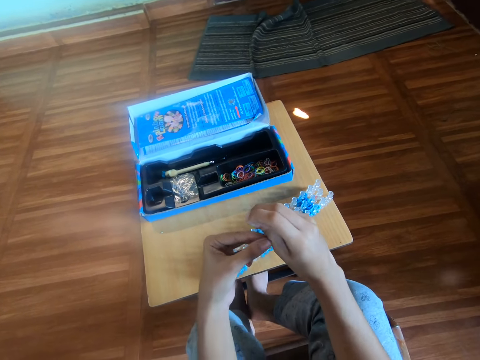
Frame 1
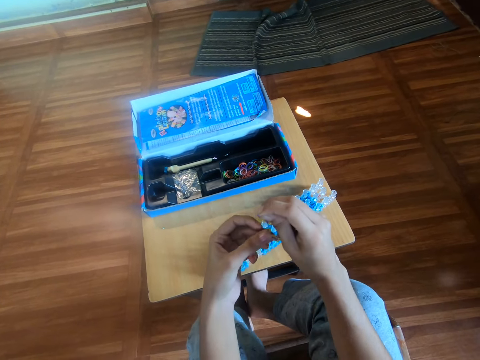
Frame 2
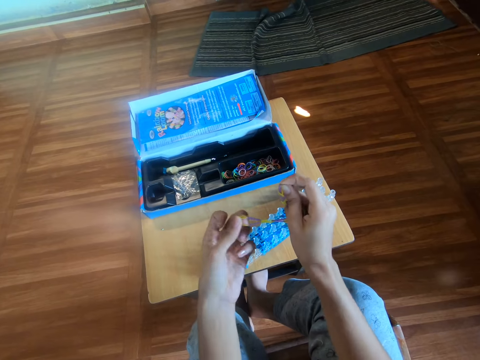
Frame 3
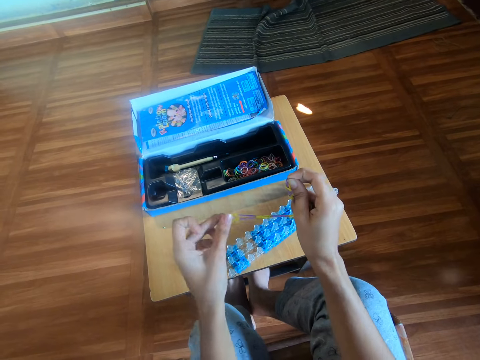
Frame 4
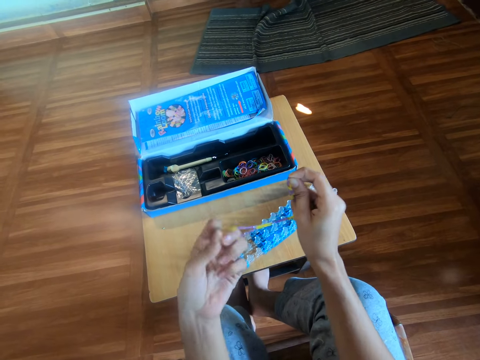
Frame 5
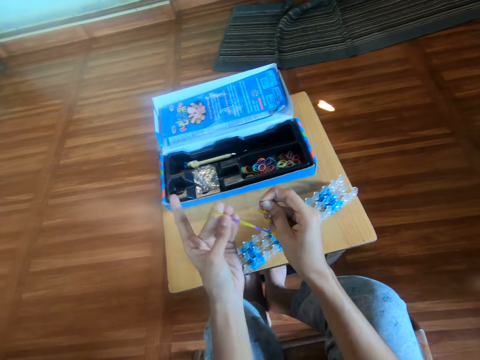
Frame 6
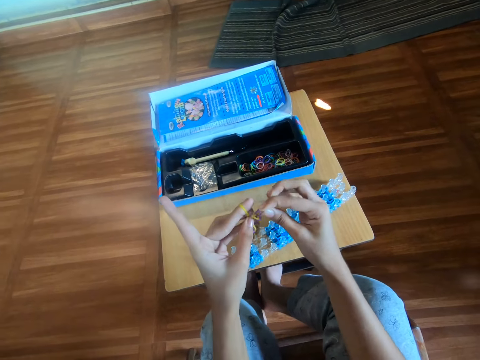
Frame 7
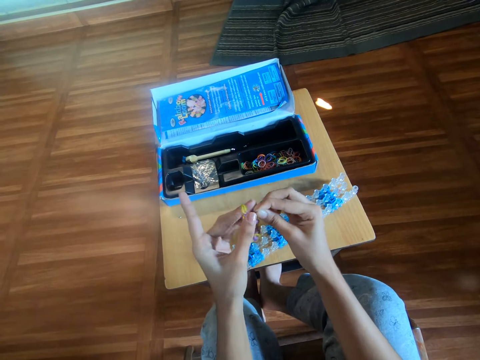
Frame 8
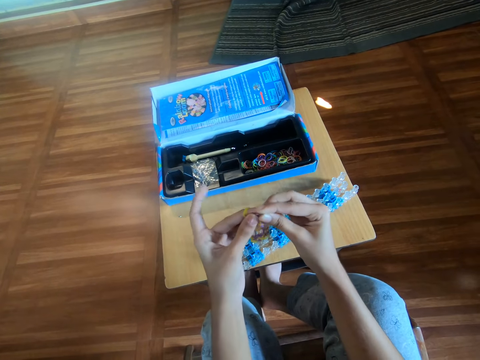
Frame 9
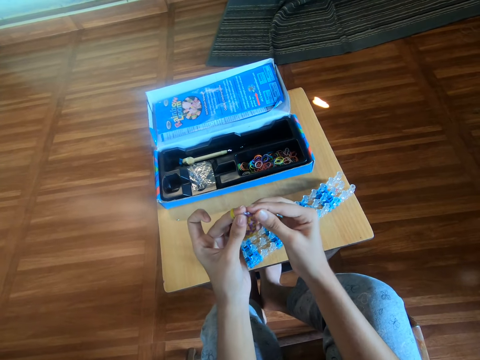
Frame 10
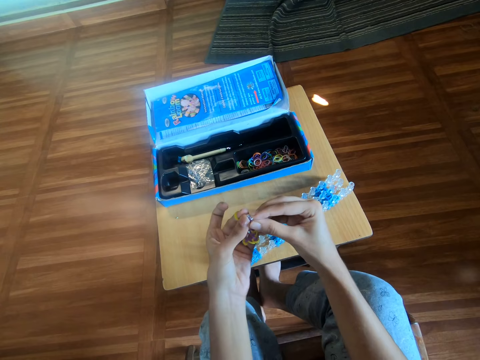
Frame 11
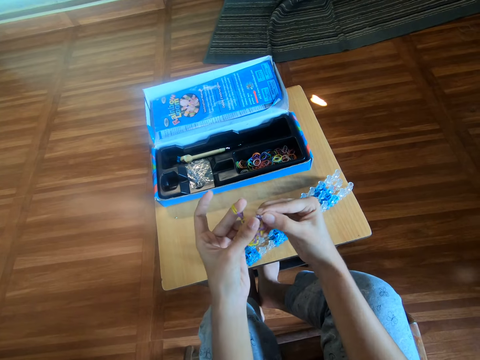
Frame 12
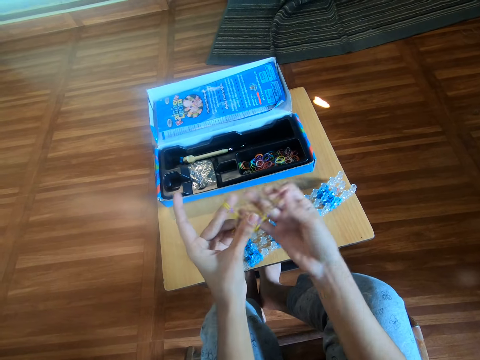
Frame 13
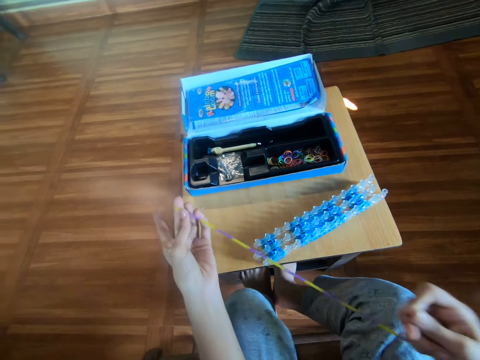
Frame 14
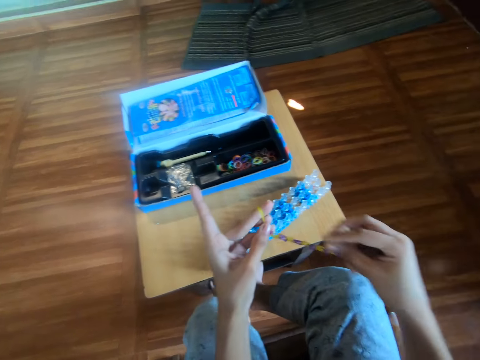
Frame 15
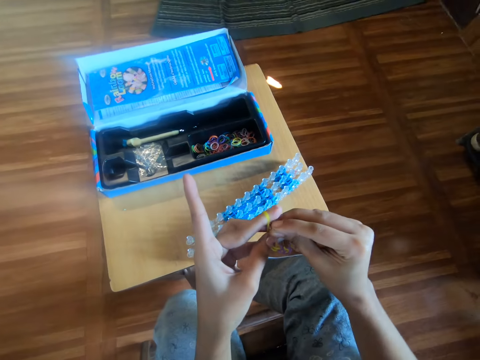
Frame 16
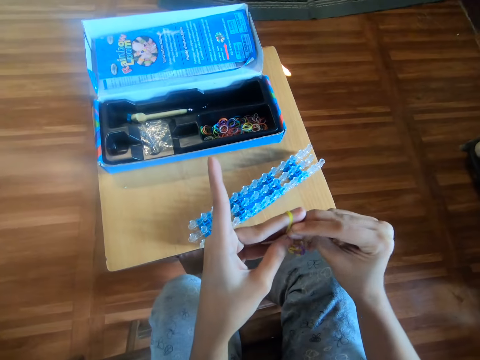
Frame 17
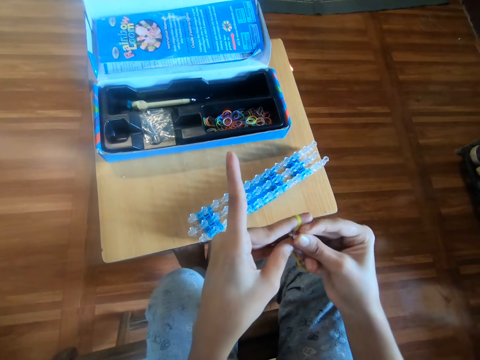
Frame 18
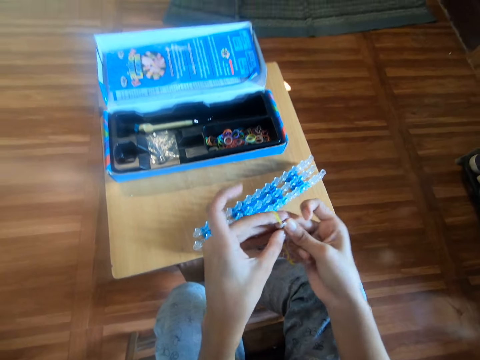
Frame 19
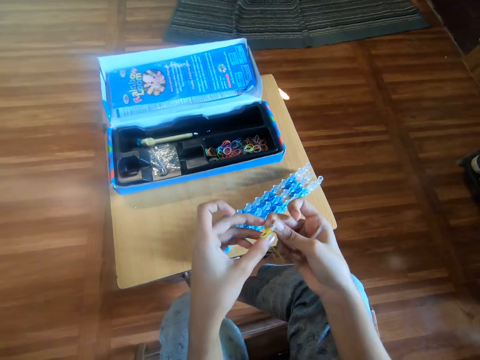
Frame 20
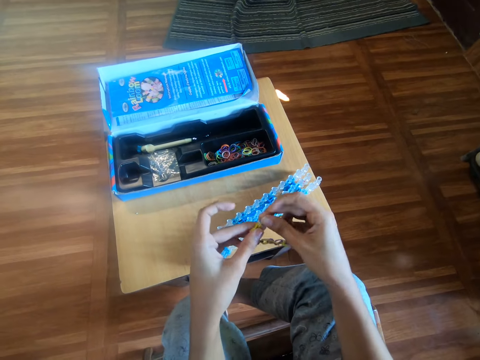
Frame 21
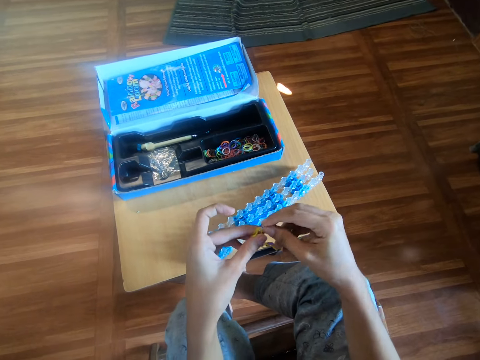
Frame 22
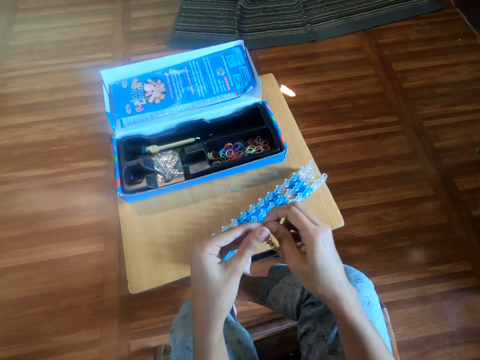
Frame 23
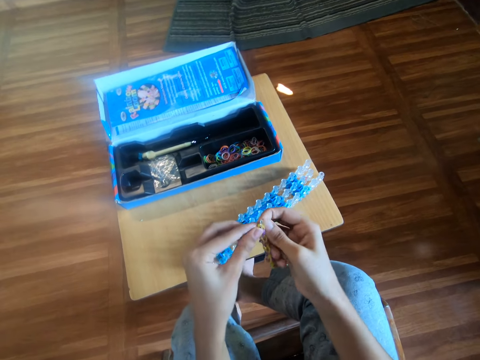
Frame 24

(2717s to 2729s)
The camera wearer stretches the bracelet with both hands. They adjust the clip on one end of the bracelet with the right hand. They stretch the bracelet with both hands. They attach the clip to the other end of the bracelet with the right hand. They interlock the rubber bands.

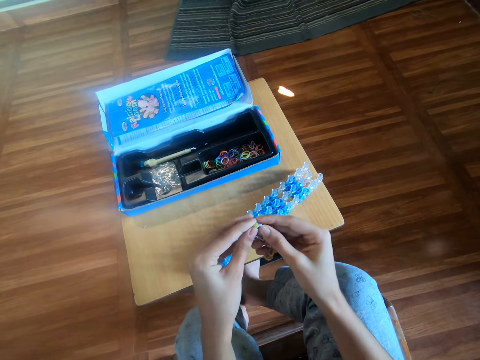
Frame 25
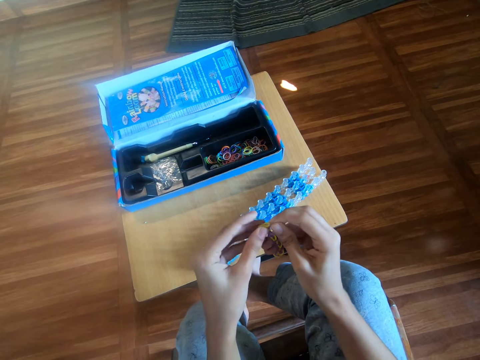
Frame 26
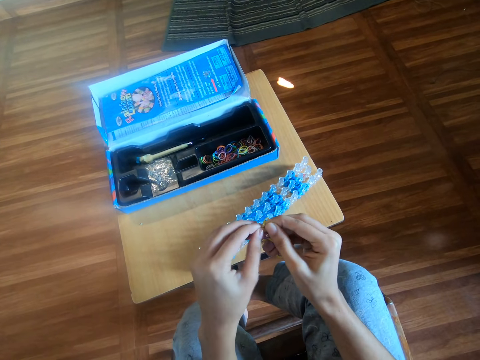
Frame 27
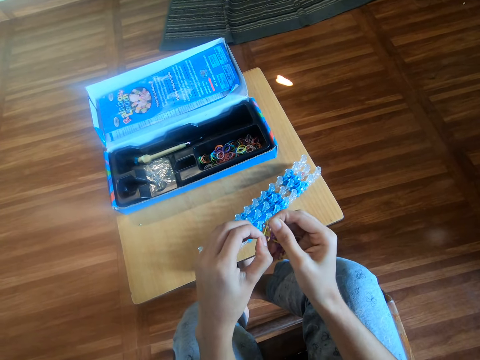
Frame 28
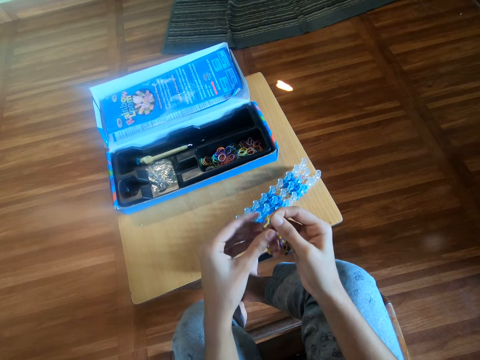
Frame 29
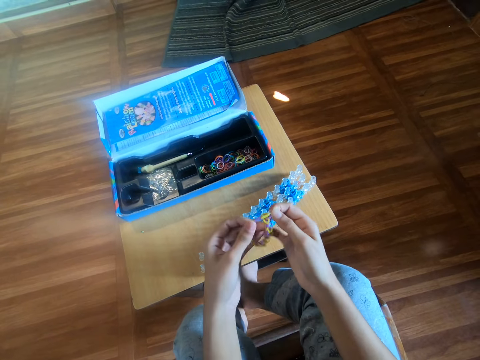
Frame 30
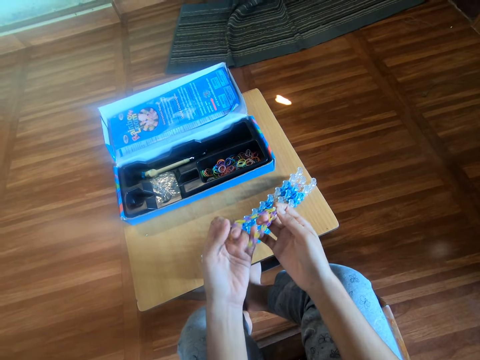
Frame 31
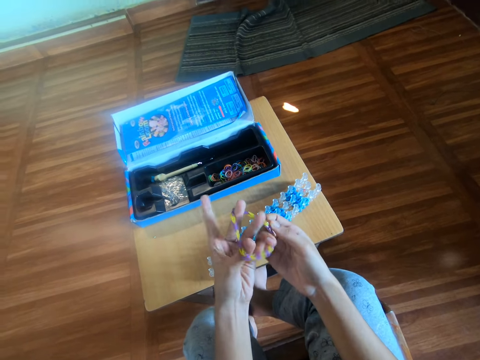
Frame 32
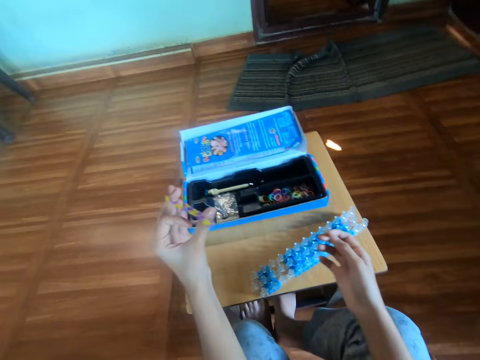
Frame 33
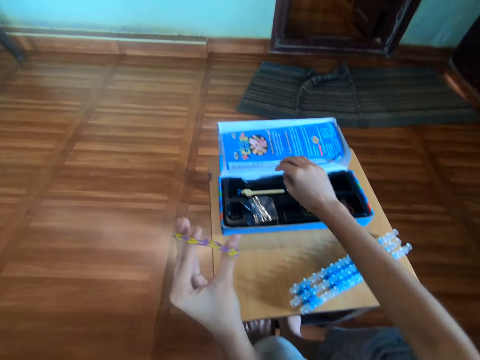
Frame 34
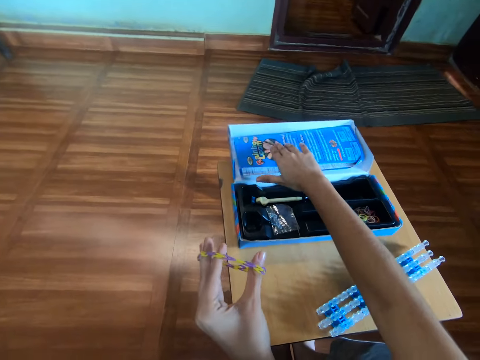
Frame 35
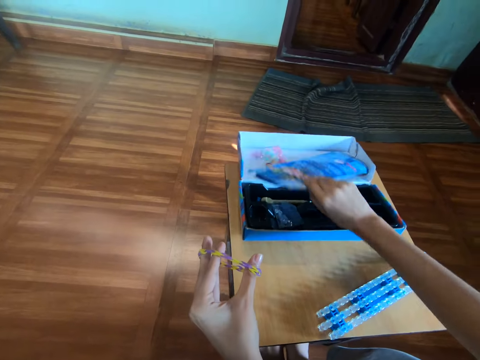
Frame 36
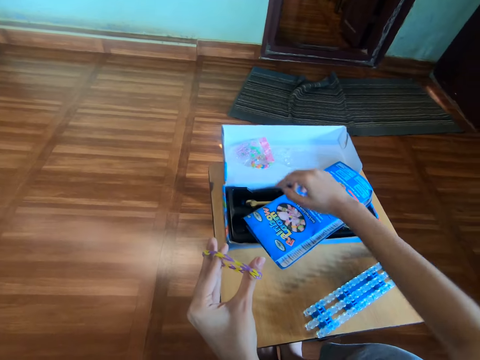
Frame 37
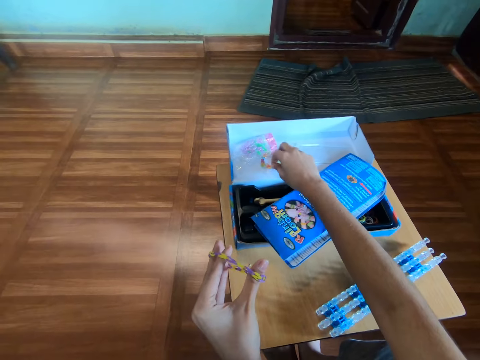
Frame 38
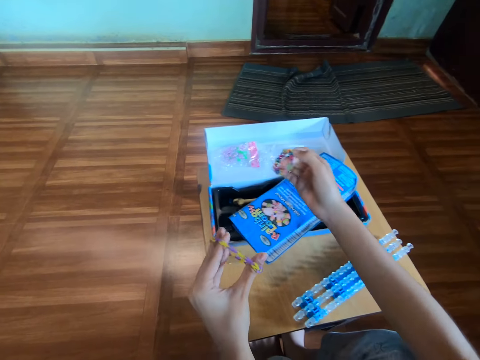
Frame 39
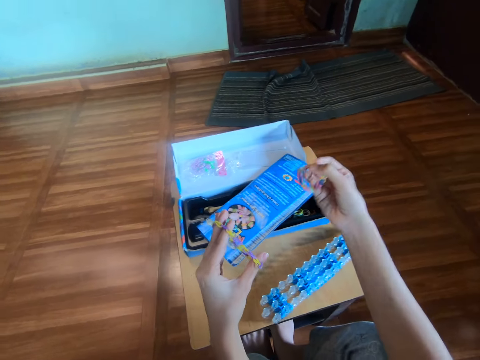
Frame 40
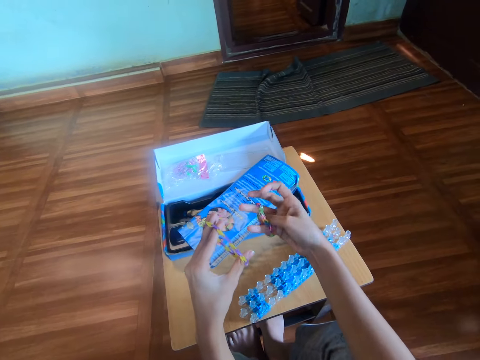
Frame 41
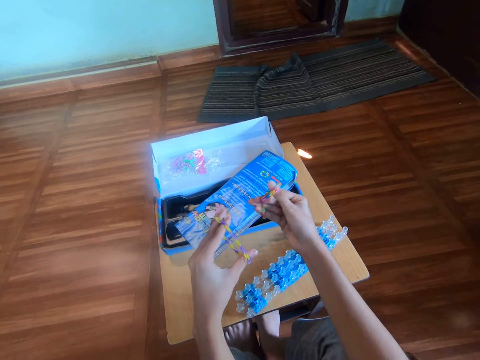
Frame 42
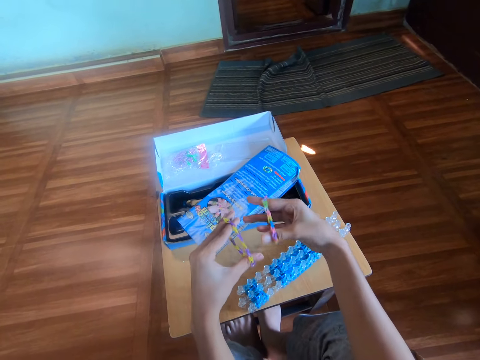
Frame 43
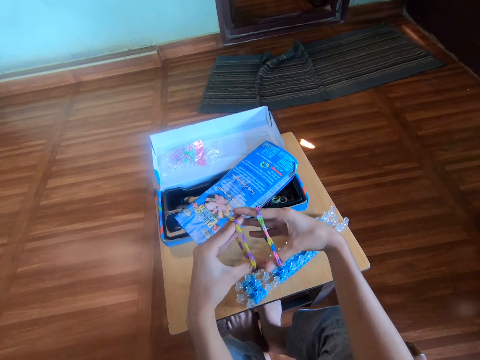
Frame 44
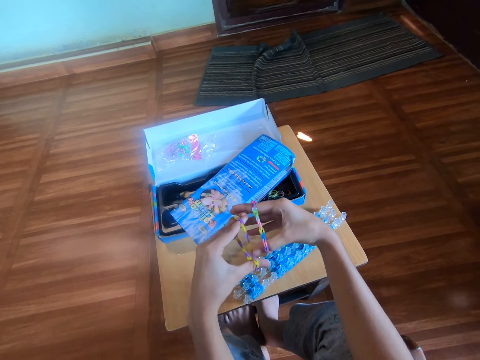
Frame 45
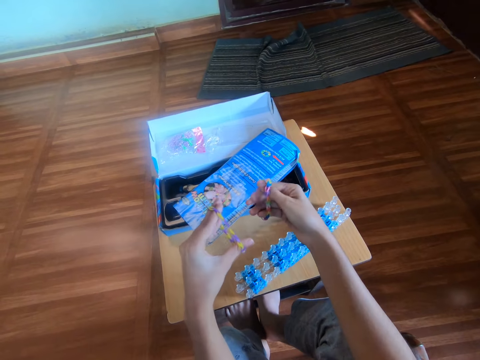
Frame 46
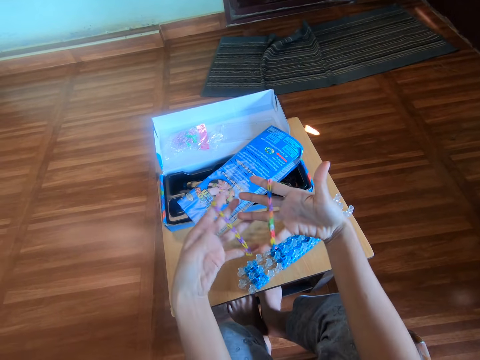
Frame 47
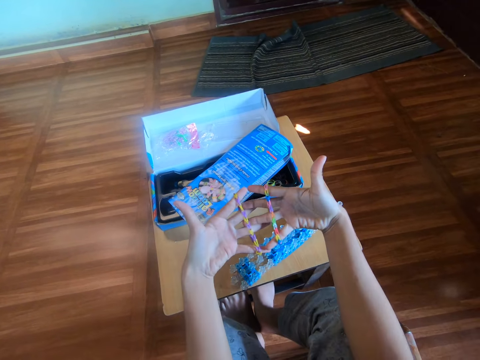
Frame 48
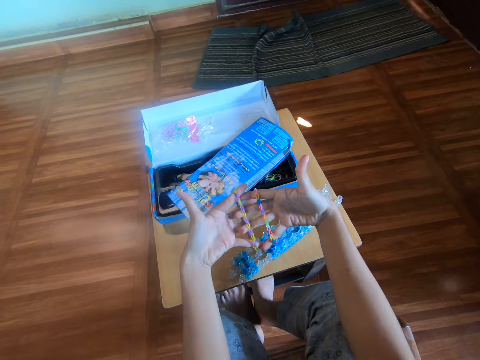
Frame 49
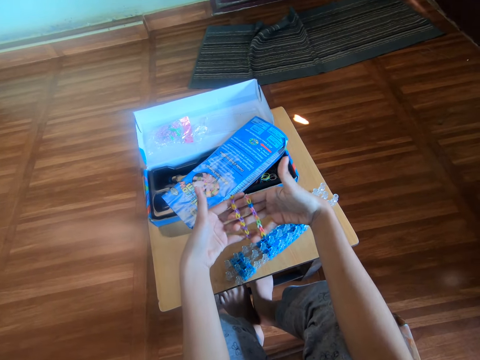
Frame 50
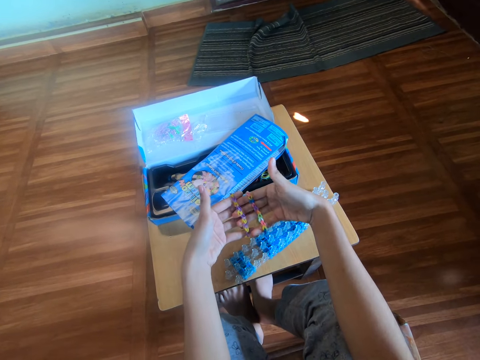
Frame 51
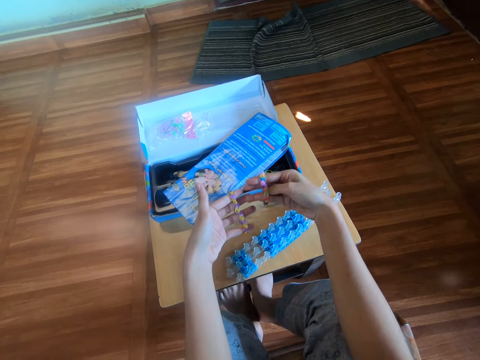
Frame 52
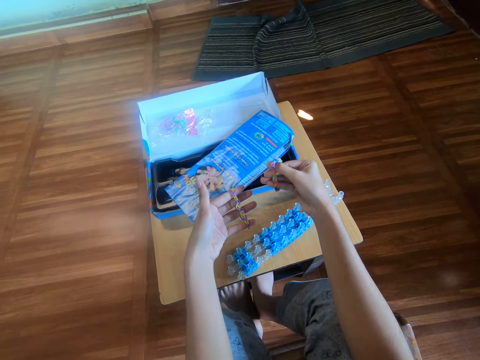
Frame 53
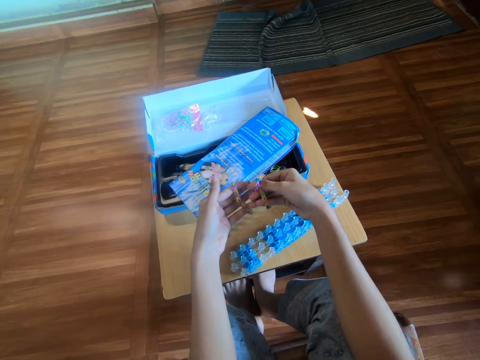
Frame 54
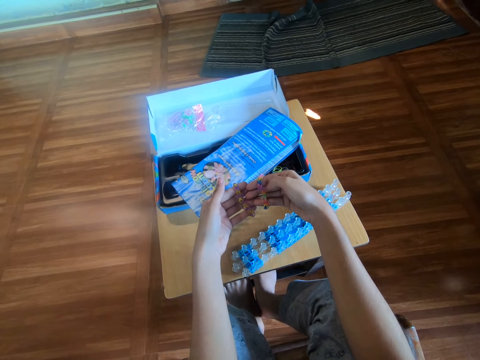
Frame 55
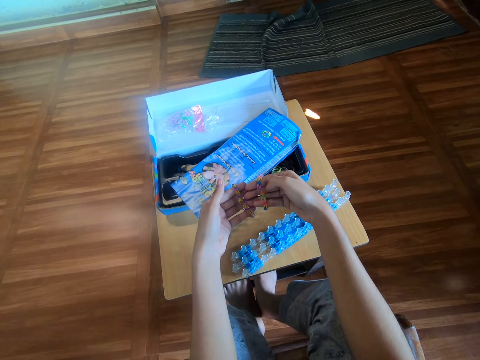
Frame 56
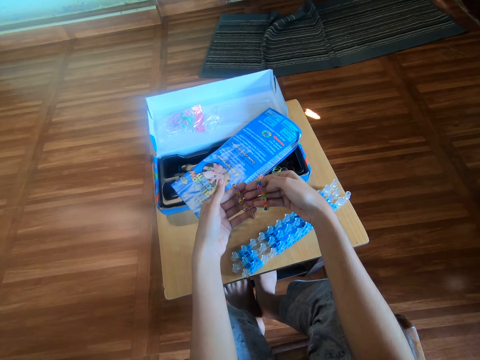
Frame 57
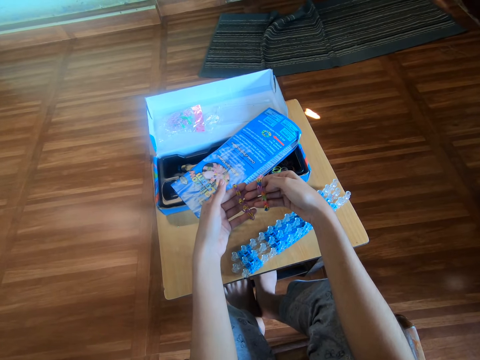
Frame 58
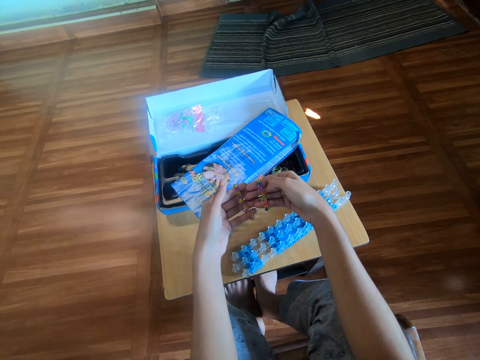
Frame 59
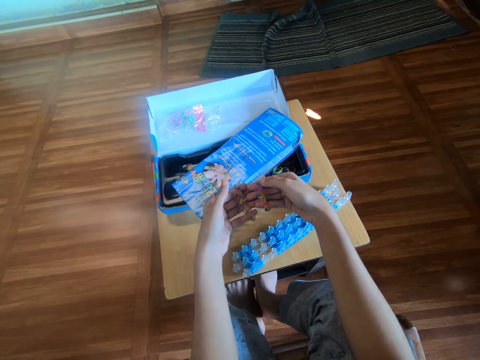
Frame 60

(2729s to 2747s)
The camera wearer wears a bracelet on the left hand. They stretch the rubber bands. They move a booklet on the pack with the right hand. They pick papers. They pick a bracelet from the pack with the right hand. They wear the bracelet on the right hand. They stretch the rubber bands. They join the fingers of both hands together. They hold the rubber bands. They put their fingers together.
